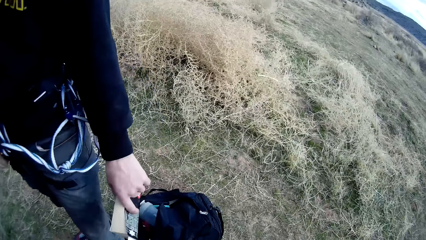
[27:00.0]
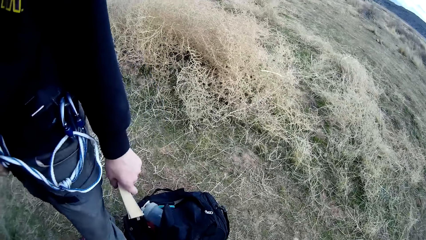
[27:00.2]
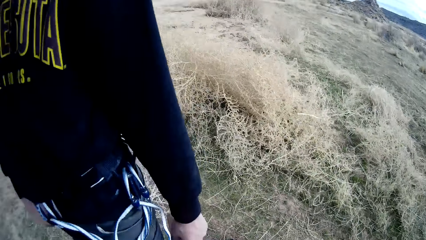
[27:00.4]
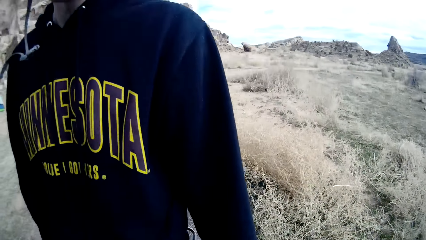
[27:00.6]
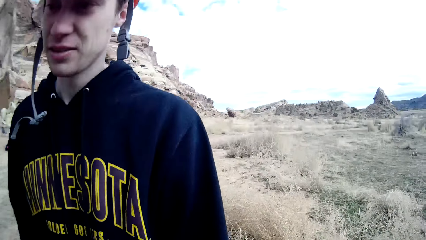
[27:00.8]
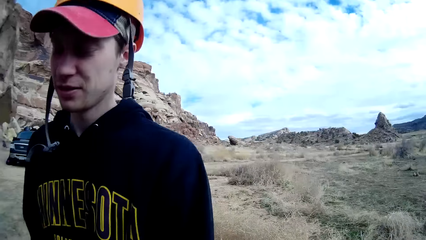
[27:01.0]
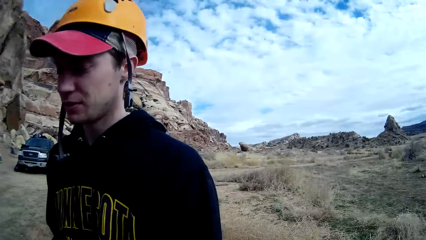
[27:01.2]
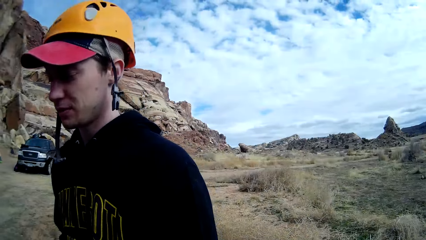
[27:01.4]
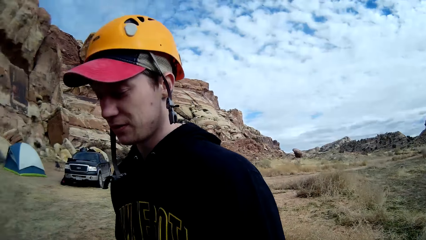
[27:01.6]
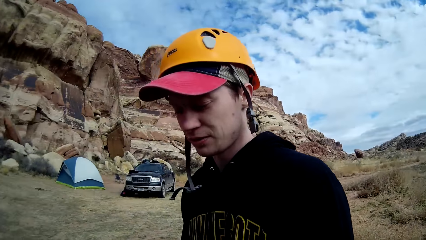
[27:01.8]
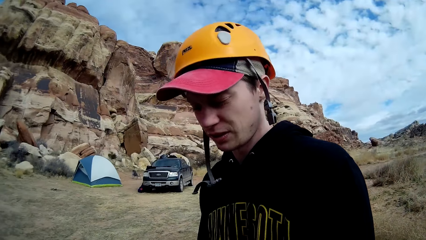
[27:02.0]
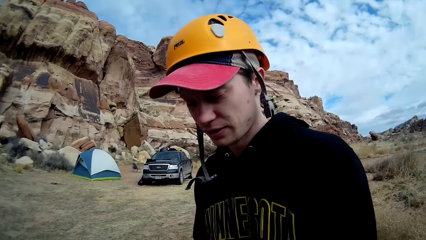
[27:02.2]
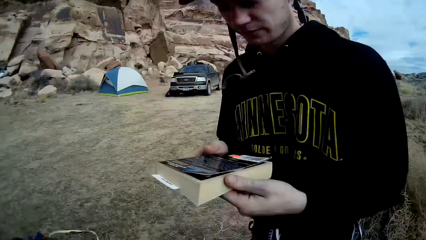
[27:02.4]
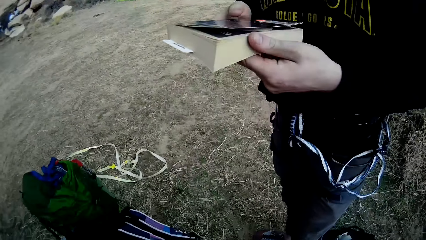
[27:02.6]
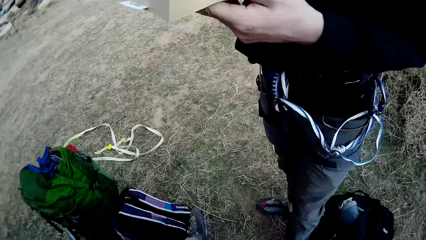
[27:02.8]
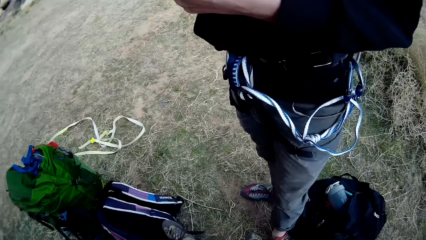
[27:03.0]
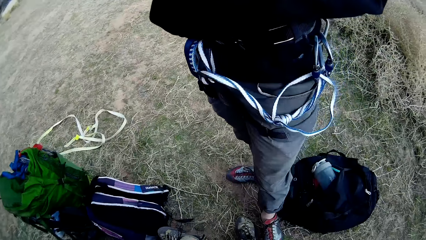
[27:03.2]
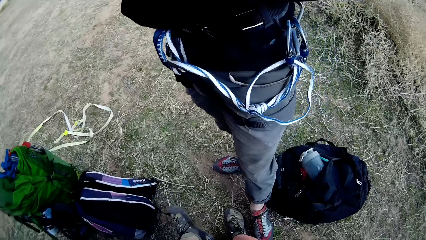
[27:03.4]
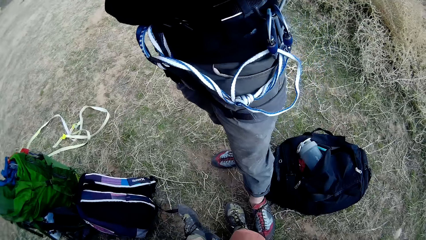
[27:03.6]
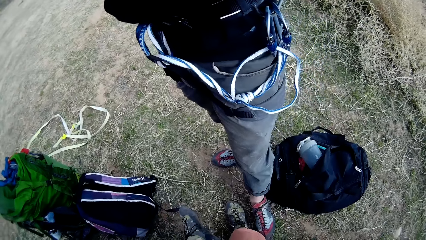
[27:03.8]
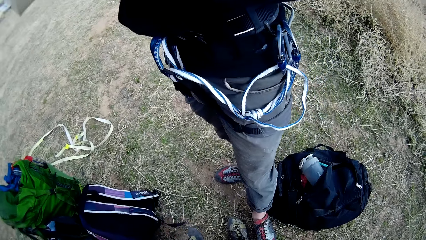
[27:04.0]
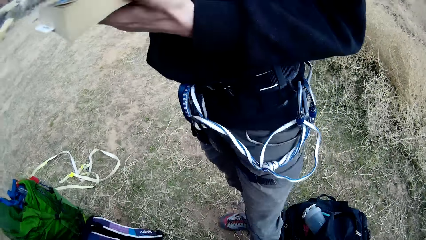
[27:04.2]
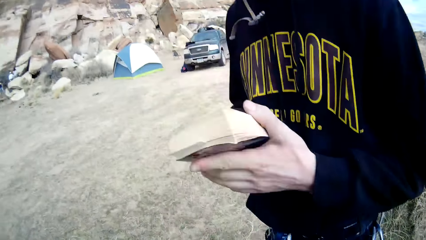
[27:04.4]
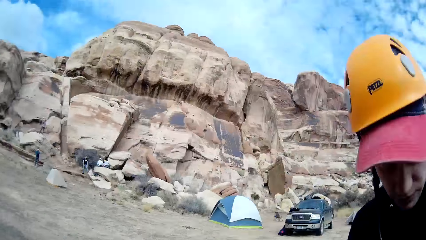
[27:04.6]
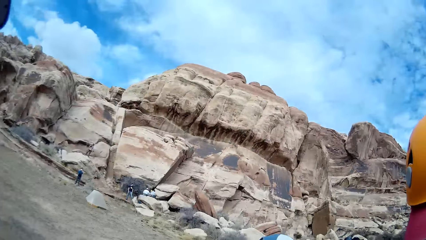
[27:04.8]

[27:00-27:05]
The man moves his hand and looks at a book. The camera wearer looks down. He moves his leg.
